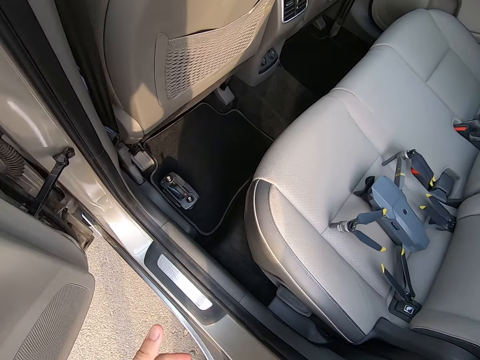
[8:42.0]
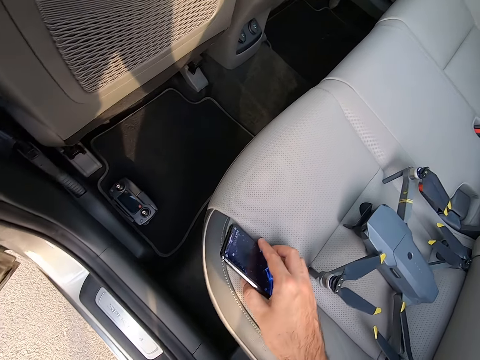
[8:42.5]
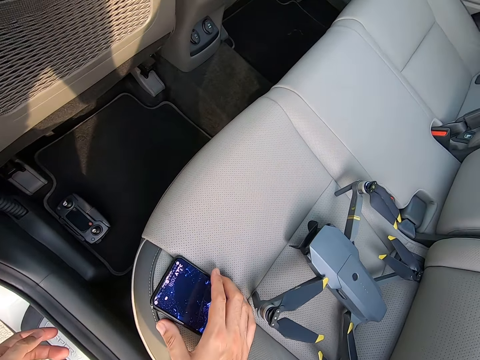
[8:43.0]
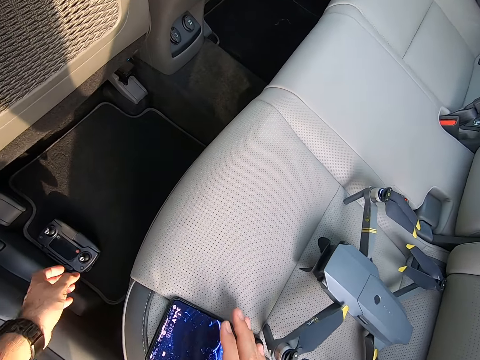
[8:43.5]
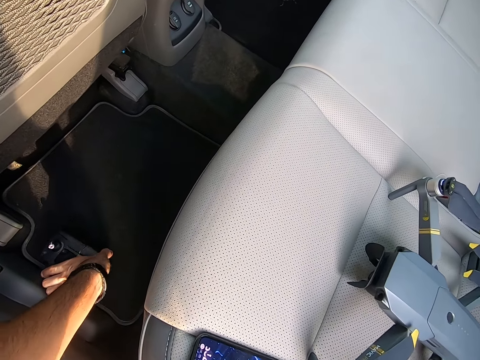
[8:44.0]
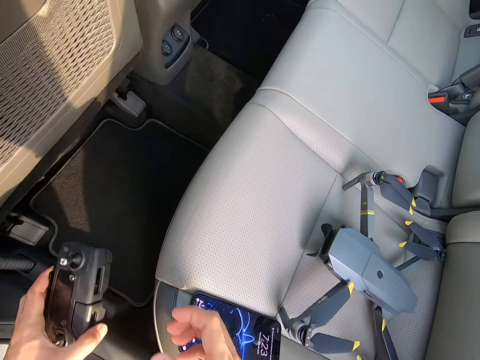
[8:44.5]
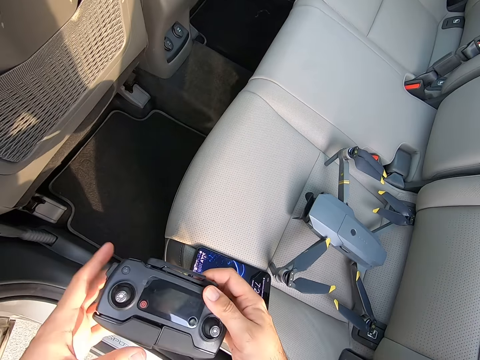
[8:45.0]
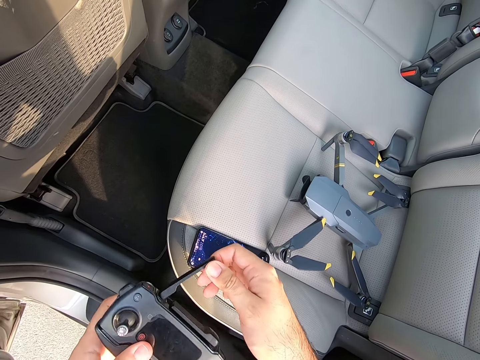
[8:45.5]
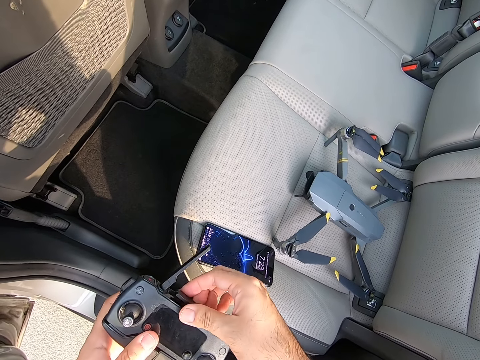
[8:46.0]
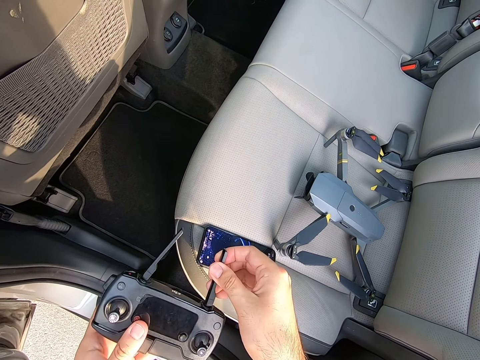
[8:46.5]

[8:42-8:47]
The camera wearer puts the phone on the car seat. He places his right hand on the rear car seat. He picks up a radio transmitter or remote control from the car mat. He straightens the radio transmitter antenna.

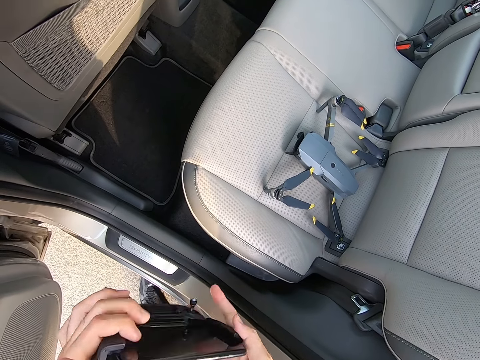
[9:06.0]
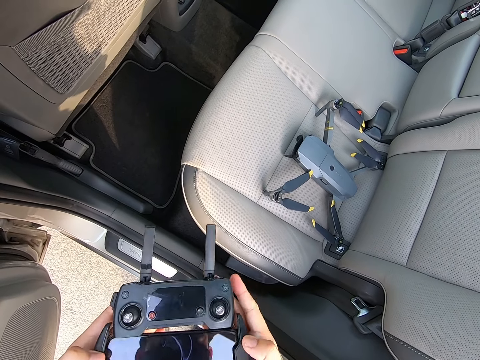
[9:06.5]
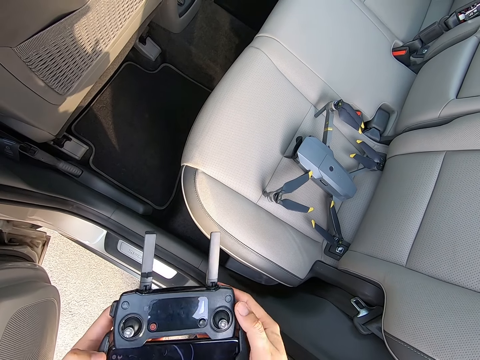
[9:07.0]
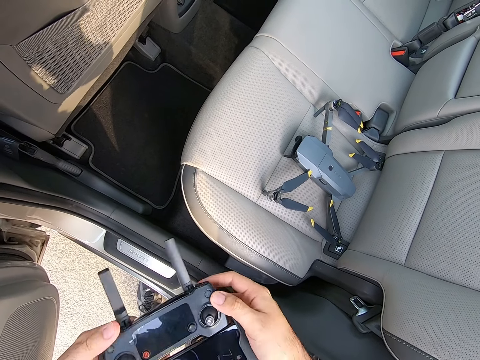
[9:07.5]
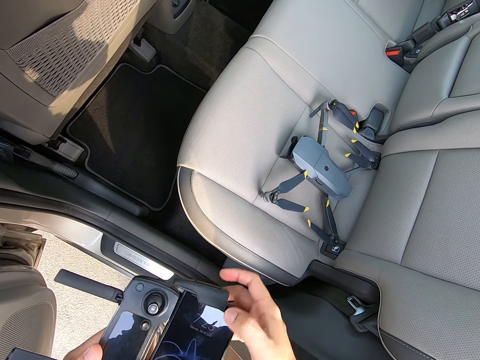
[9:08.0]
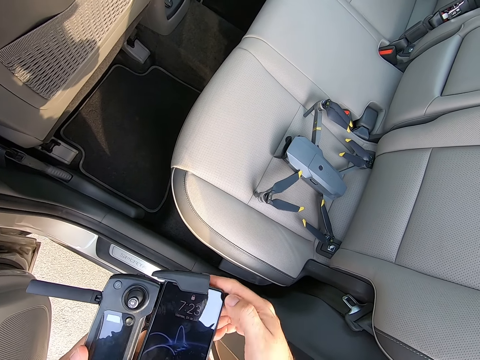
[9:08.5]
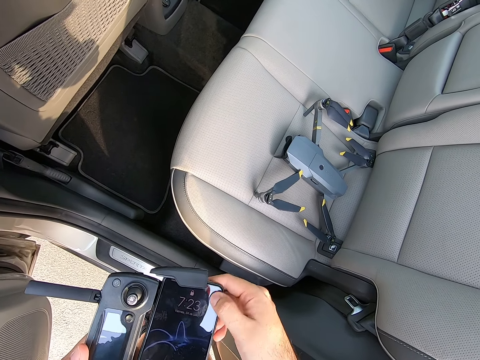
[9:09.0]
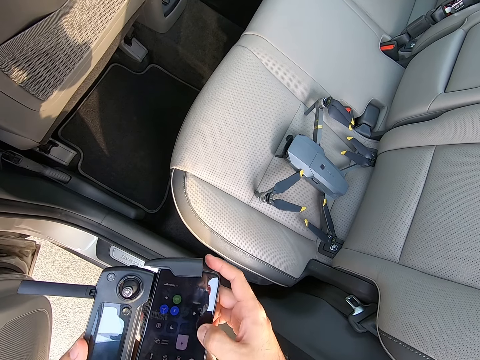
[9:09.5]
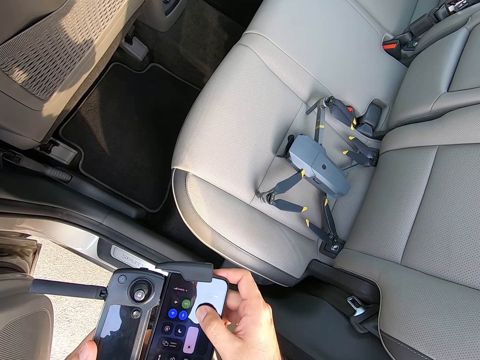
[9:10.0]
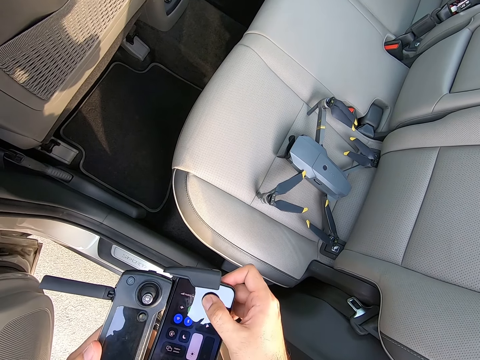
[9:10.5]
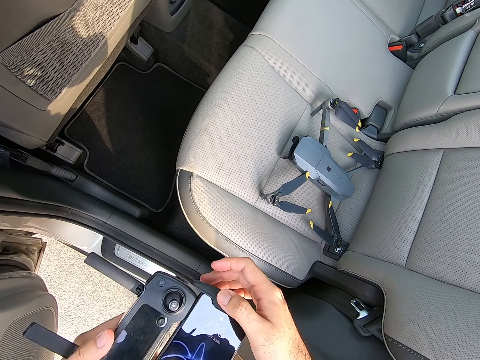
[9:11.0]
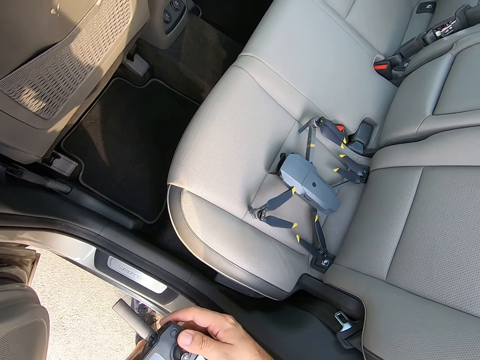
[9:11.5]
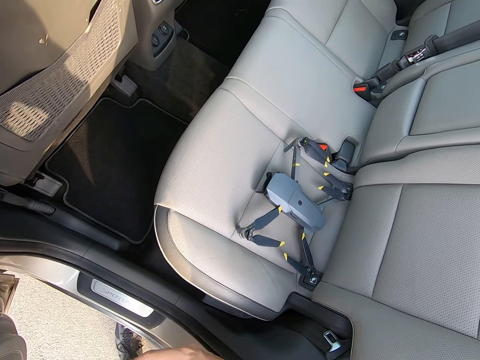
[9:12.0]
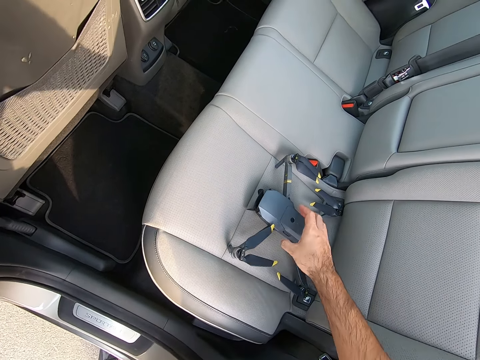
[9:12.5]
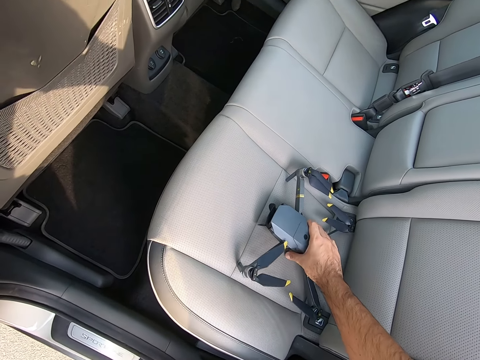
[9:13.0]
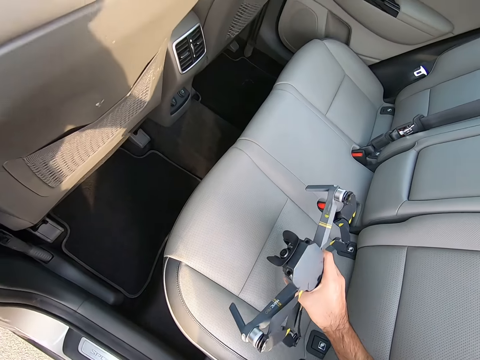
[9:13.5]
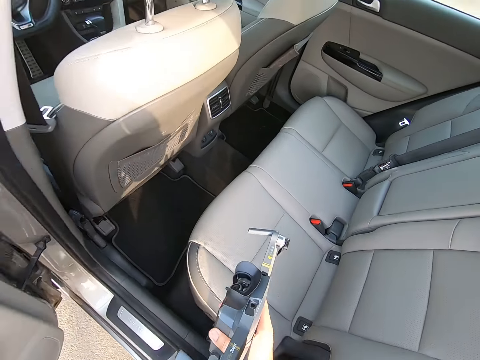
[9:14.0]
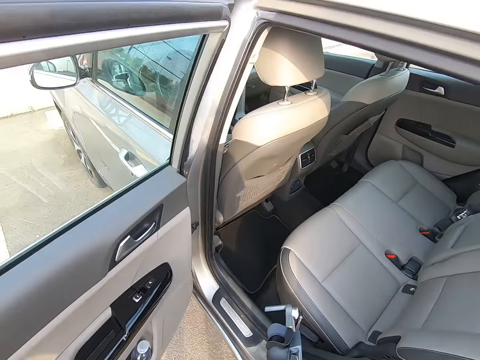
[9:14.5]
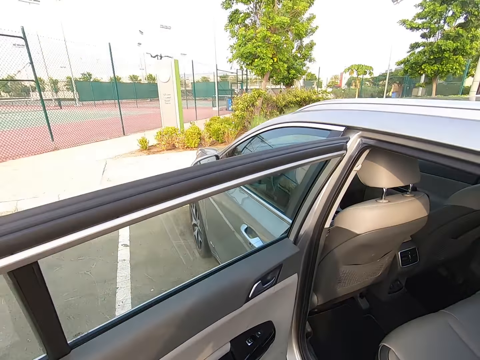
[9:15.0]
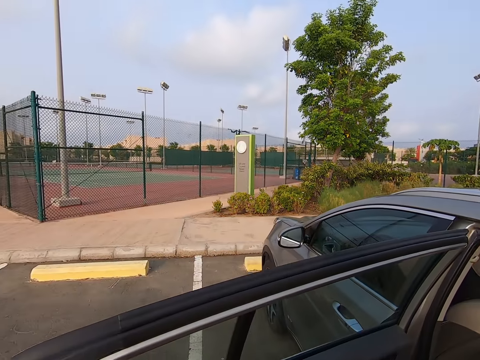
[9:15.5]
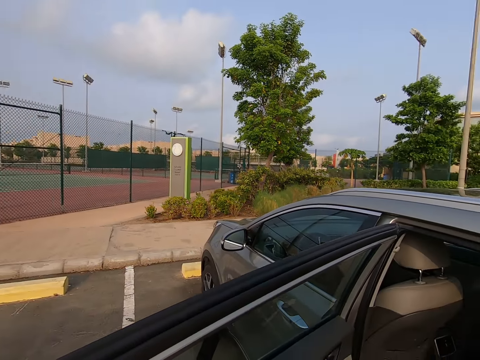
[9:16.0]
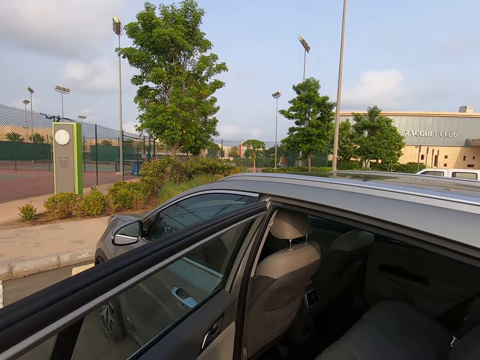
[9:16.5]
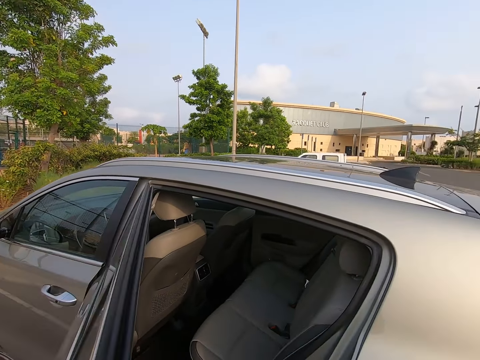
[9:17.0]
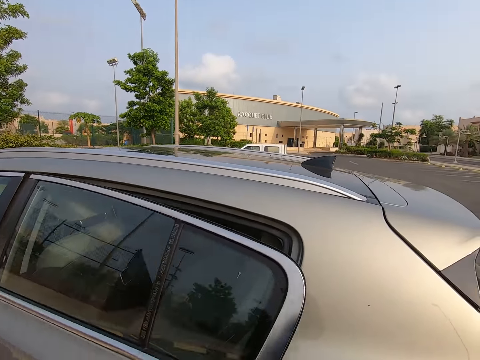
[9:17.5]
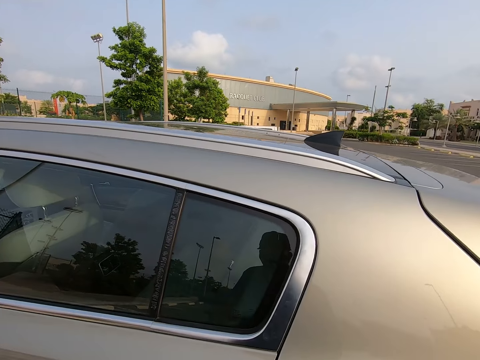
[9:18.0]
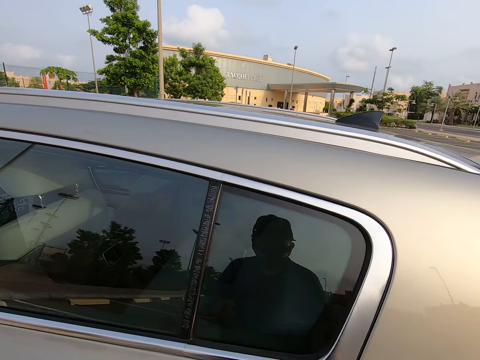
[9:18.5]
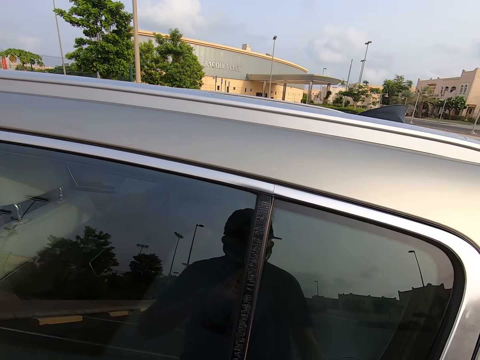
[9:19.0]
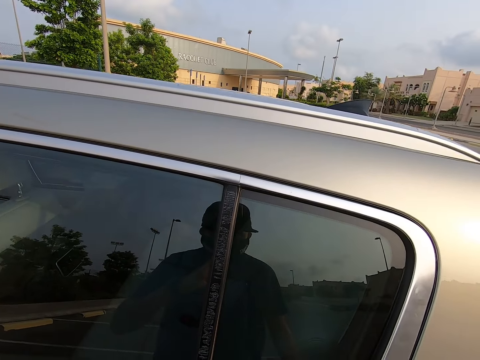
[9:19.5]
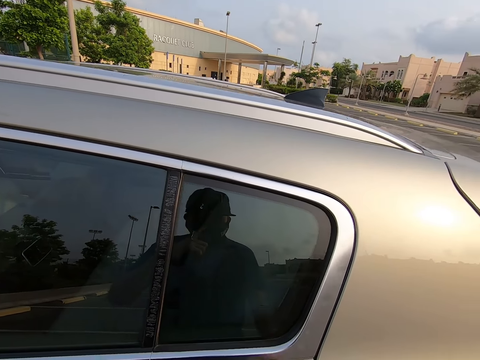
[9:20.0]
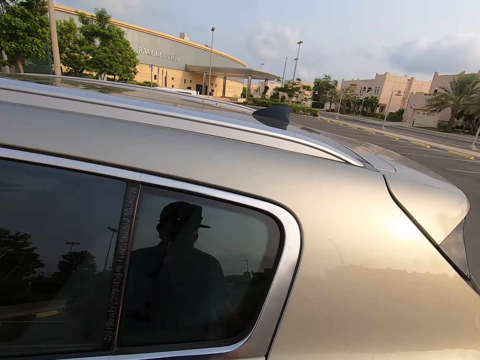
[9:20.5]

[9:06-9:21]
The camera wearer turns the remote control. He swipes on the phone's screen. He picks up a drone from the rear car seat. He closes the door of the car. He gazes around. He looks at himself.

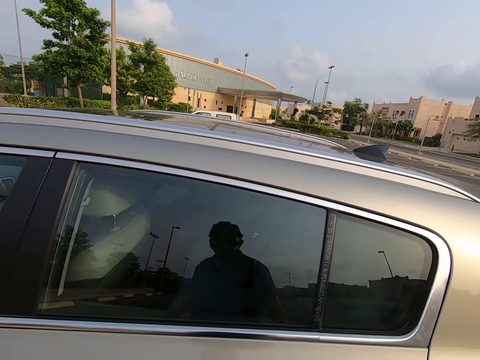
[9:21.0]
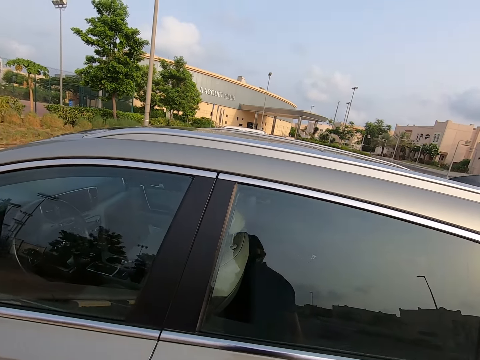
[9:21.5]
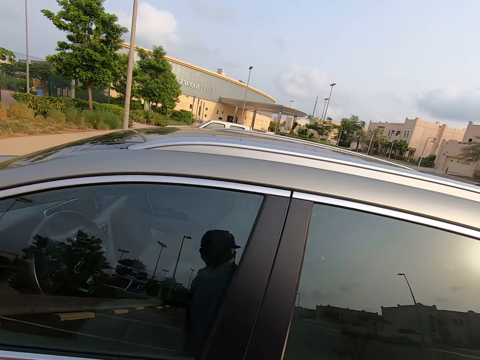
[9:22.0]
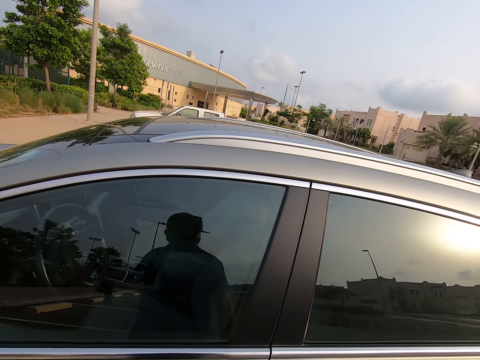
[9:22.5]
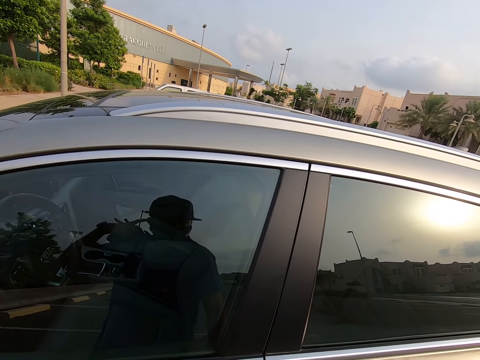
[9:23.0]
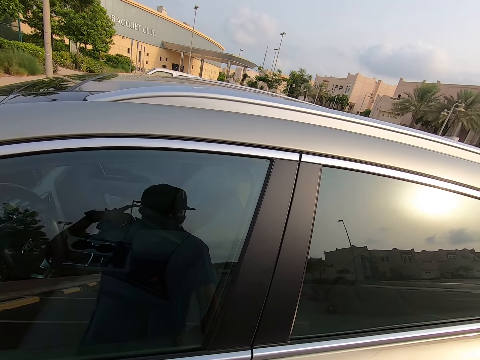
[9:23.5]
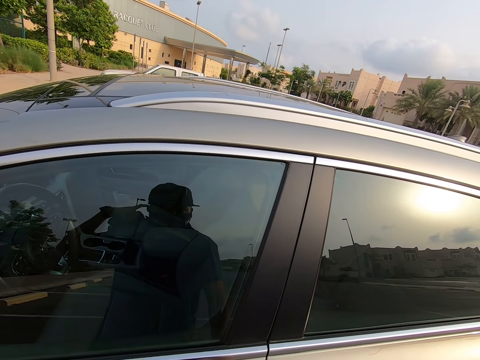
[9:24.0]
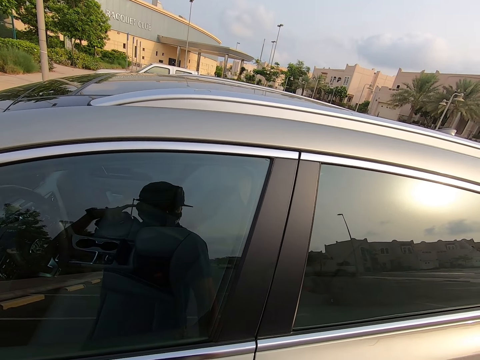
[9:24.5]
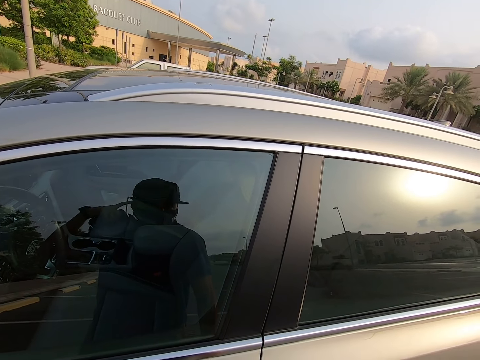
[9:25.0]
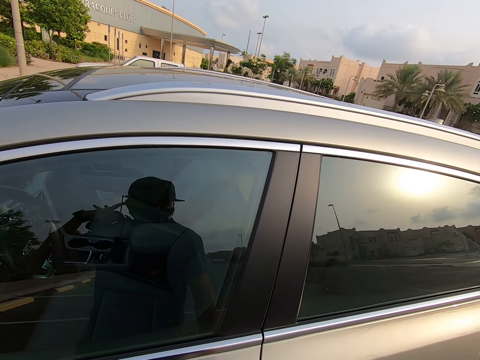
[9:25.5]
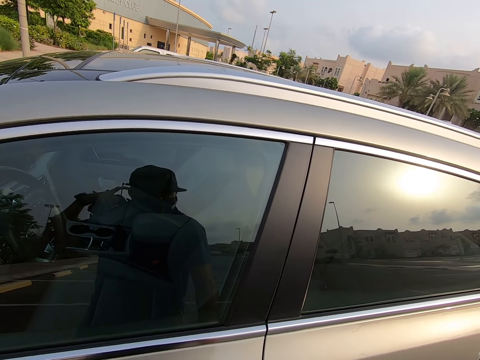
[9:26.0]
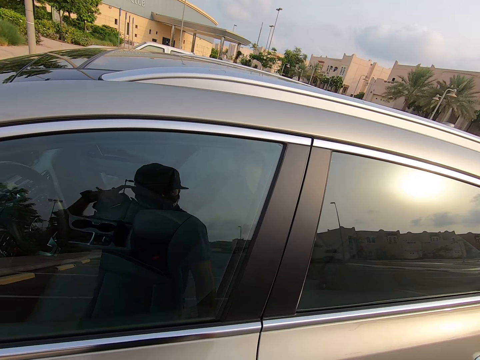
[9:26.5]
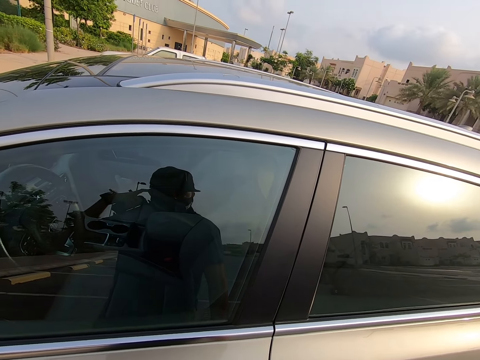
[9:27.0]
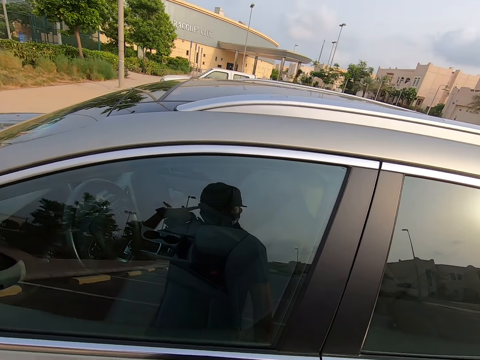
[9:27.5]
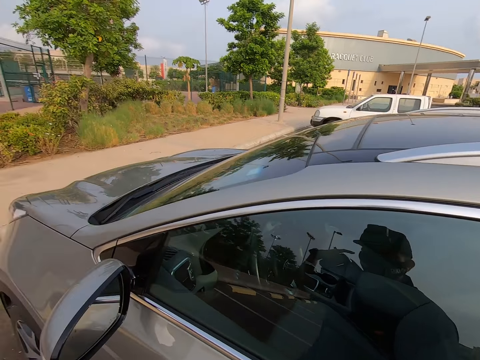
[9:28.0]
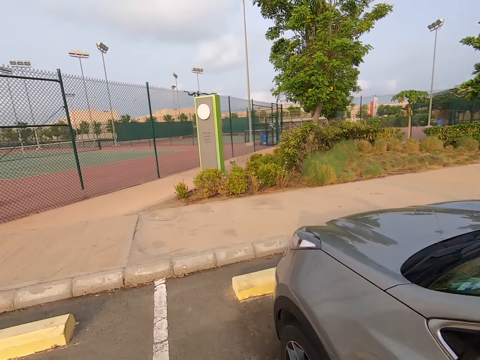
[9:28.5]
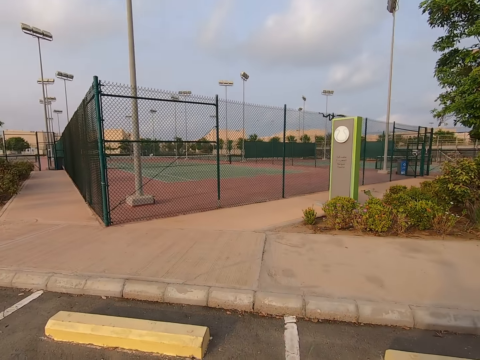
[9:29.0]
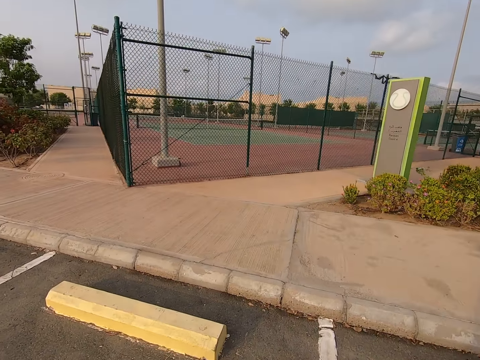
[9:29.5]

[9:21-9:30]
The camera wearer walks on the pavement.
